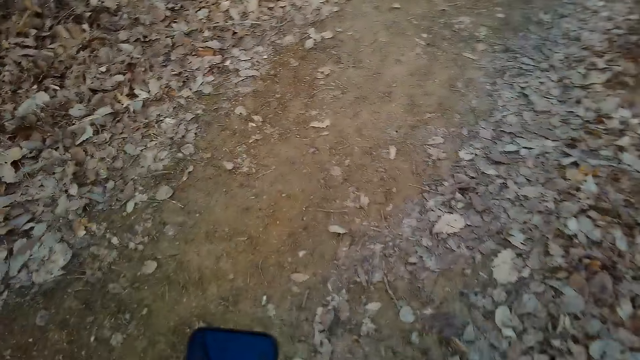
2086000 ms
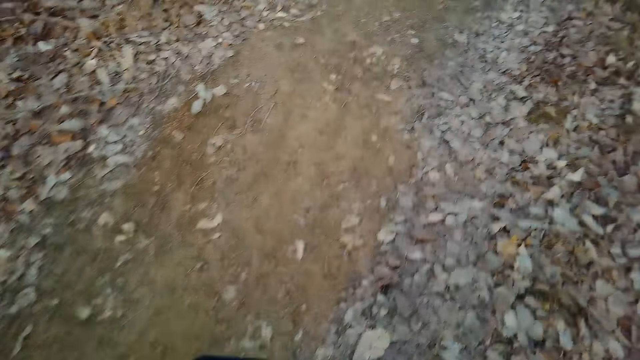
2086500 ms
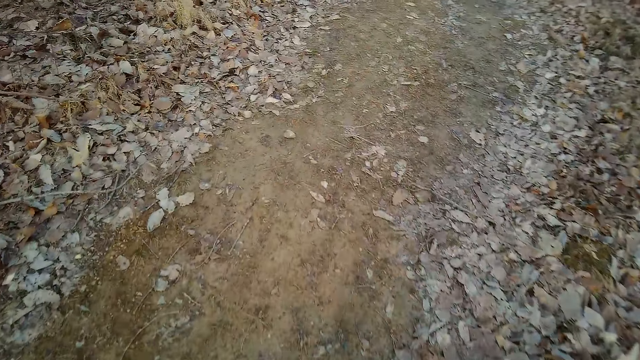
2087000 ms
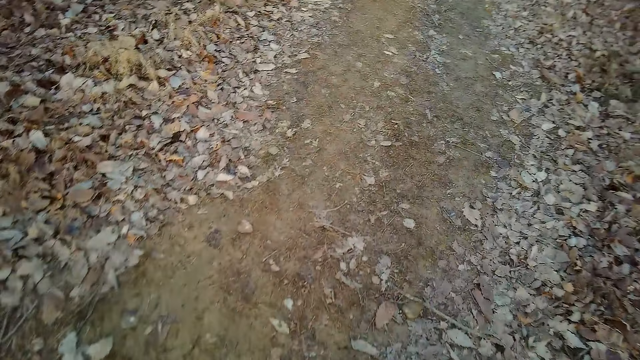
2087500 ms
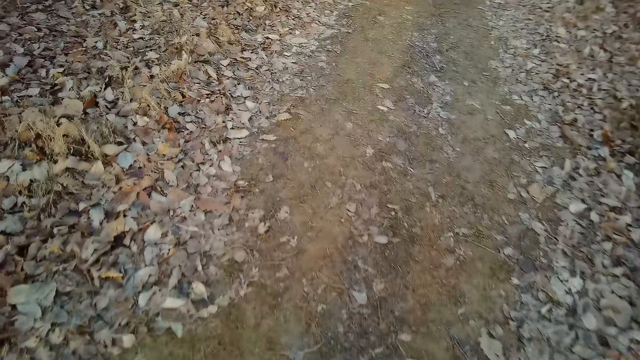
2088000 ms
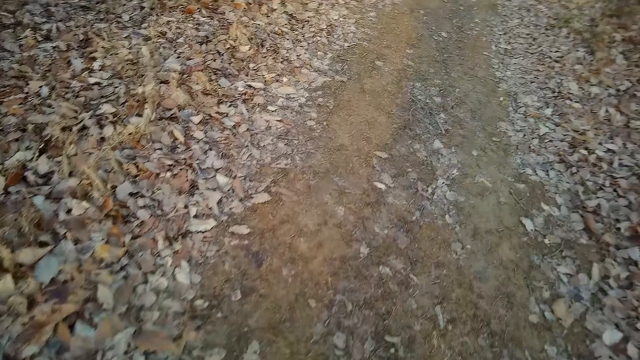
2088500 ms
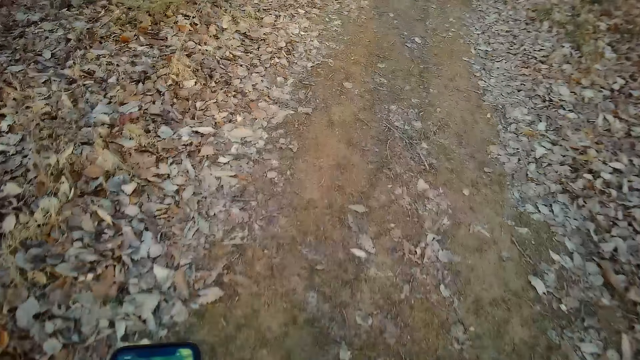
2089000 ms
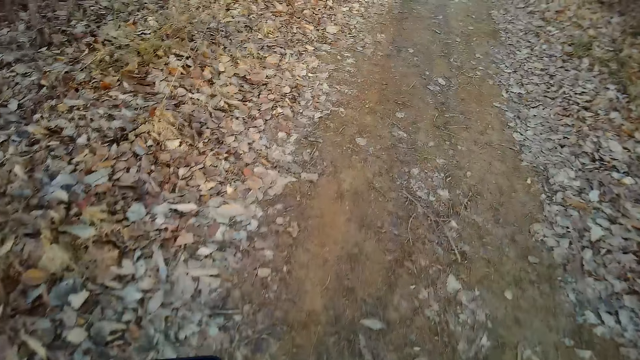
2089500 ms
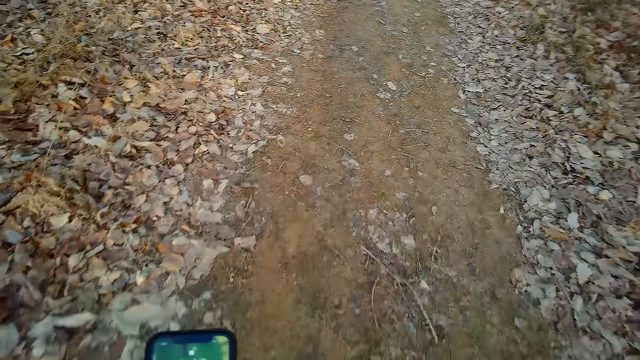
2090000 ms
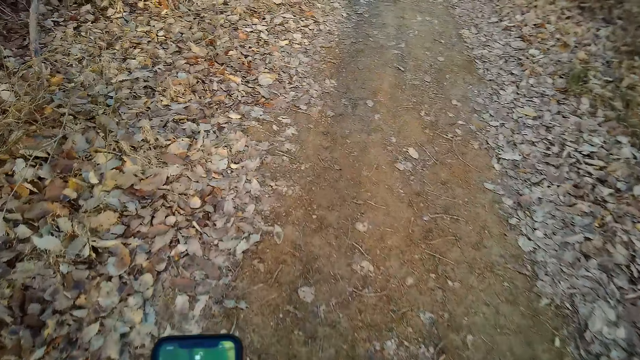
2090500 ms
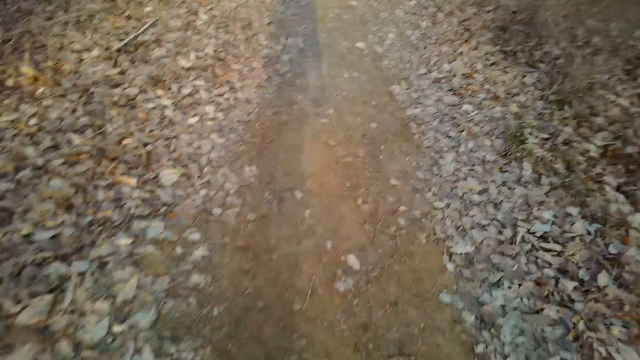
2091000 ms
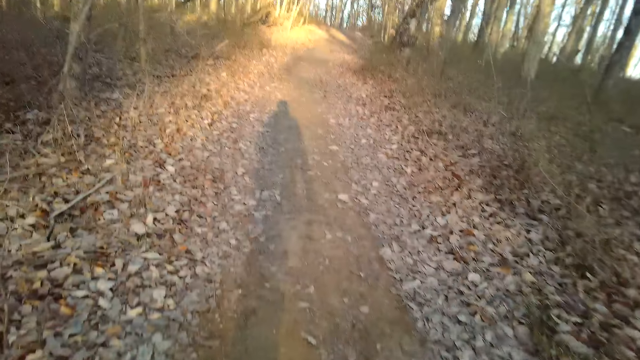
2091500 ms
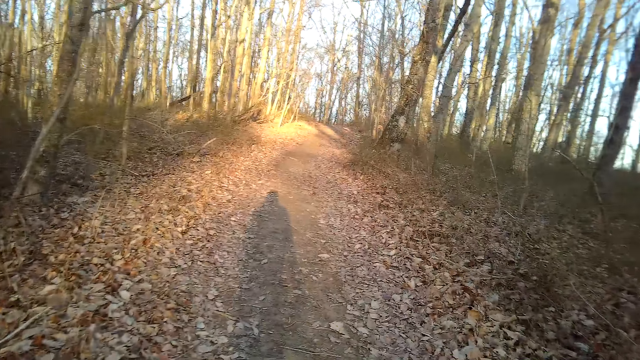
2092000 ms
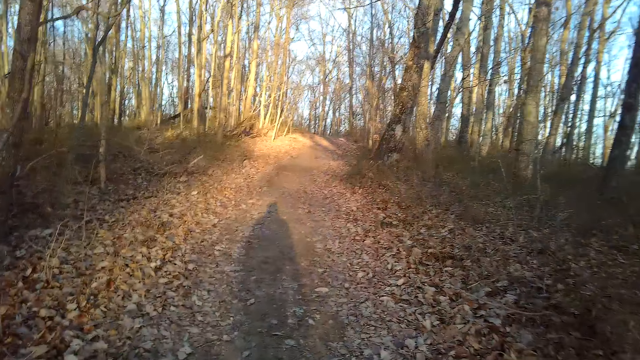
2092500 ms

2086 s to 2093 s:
The camera wearer looks around.

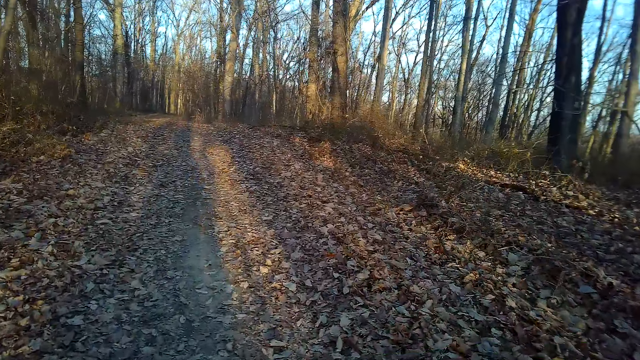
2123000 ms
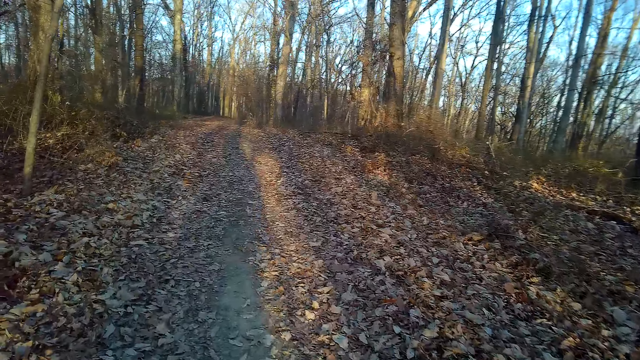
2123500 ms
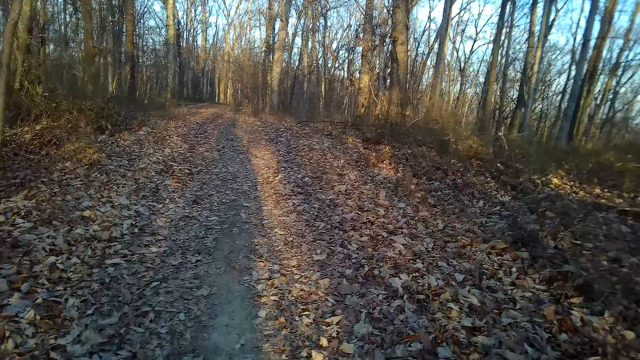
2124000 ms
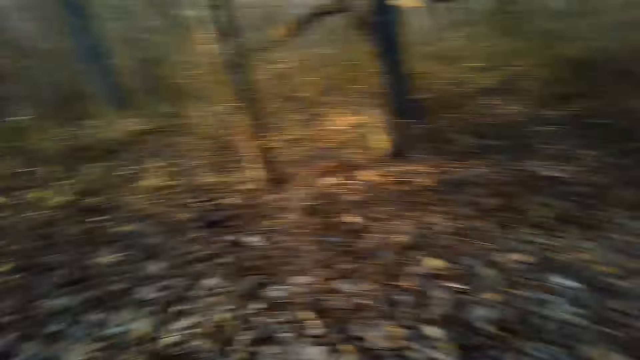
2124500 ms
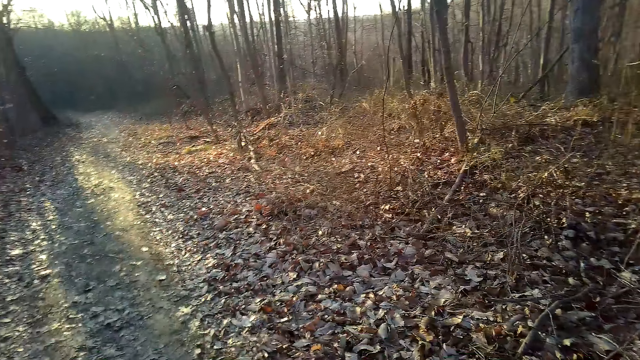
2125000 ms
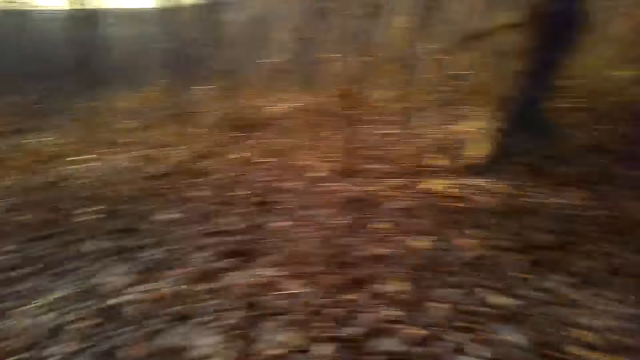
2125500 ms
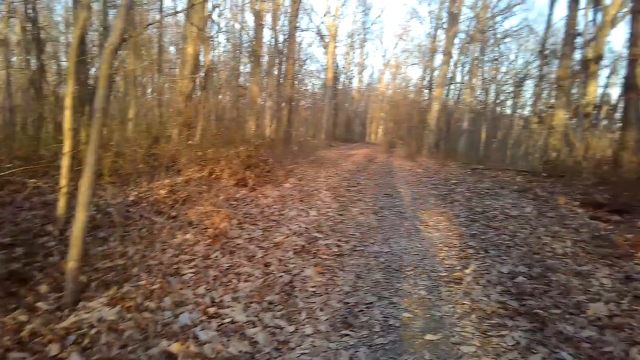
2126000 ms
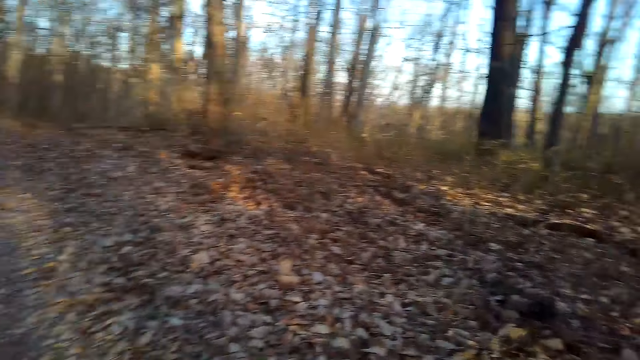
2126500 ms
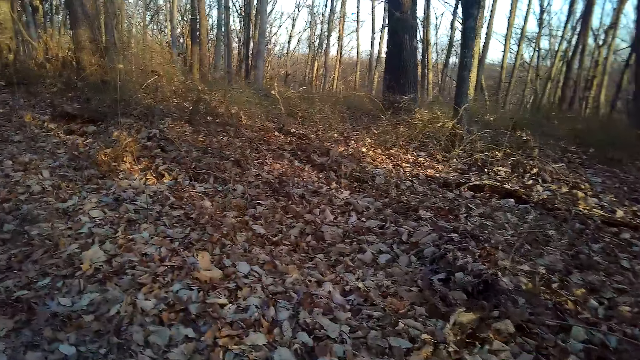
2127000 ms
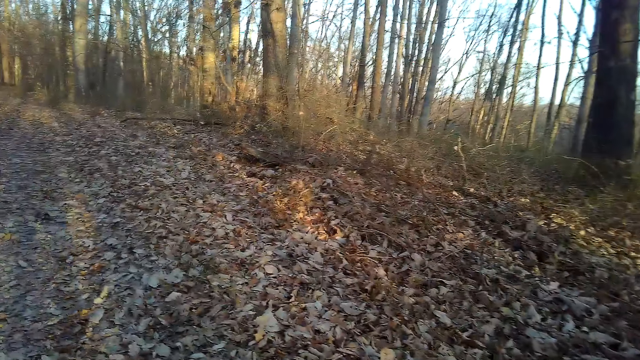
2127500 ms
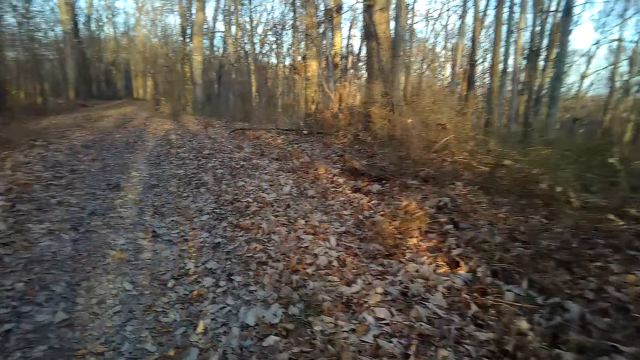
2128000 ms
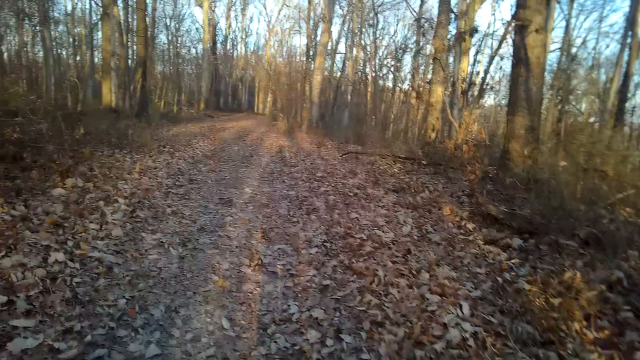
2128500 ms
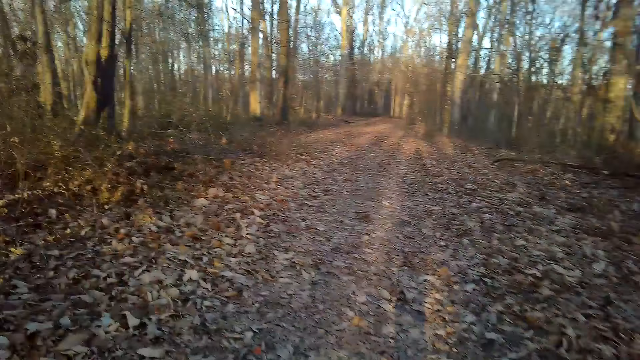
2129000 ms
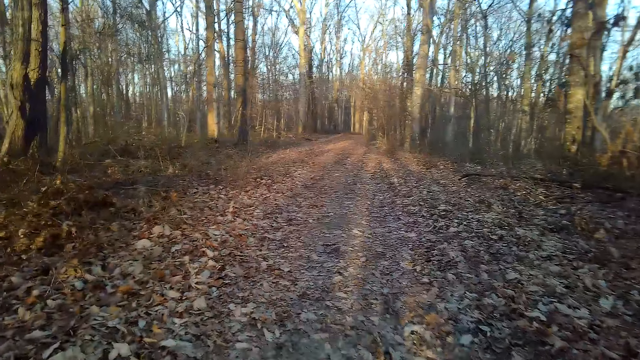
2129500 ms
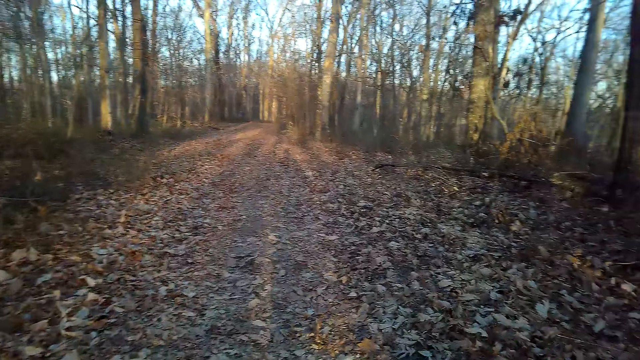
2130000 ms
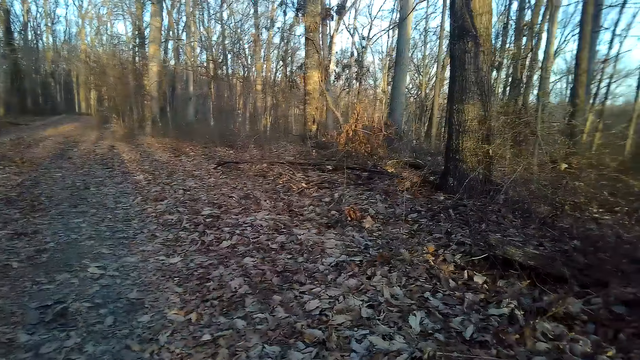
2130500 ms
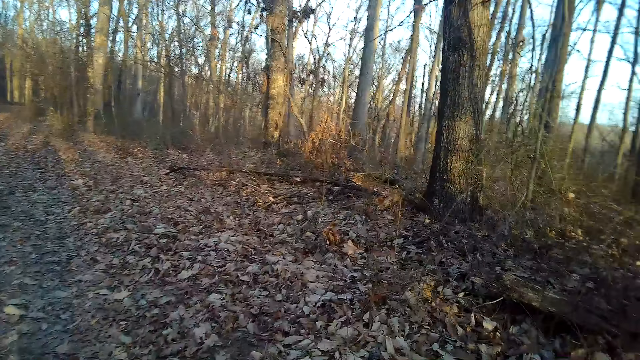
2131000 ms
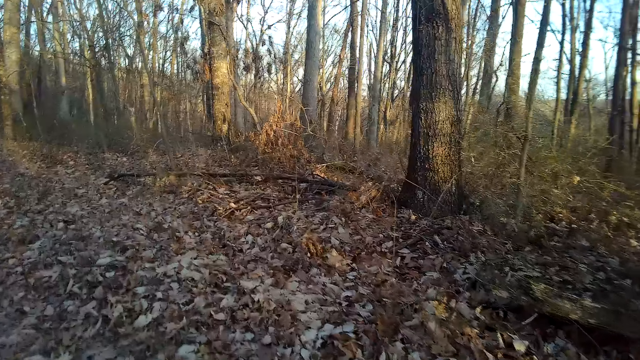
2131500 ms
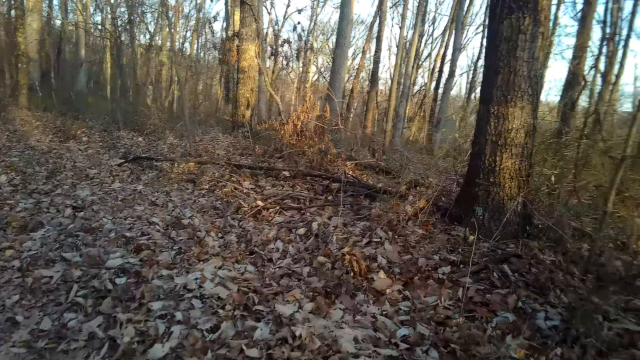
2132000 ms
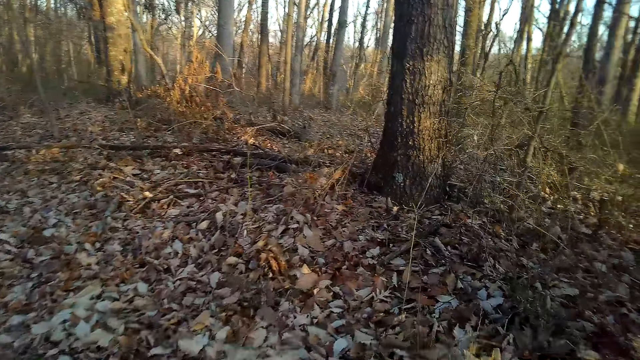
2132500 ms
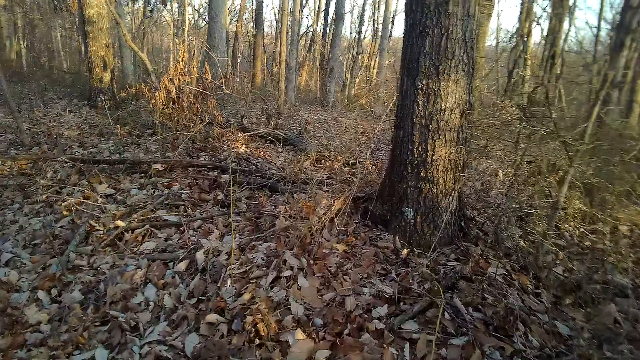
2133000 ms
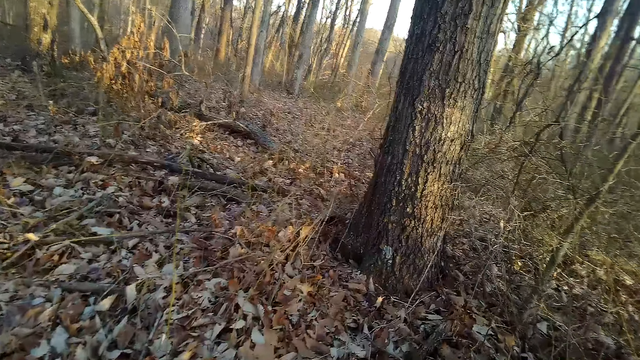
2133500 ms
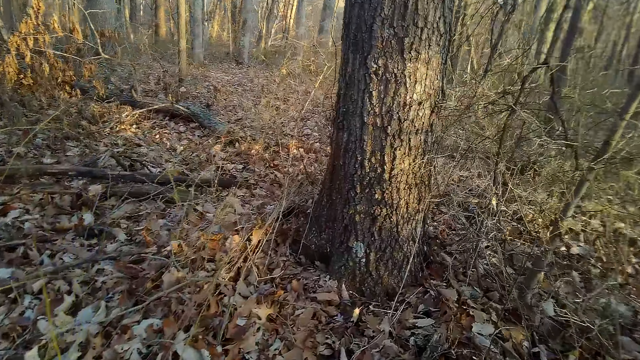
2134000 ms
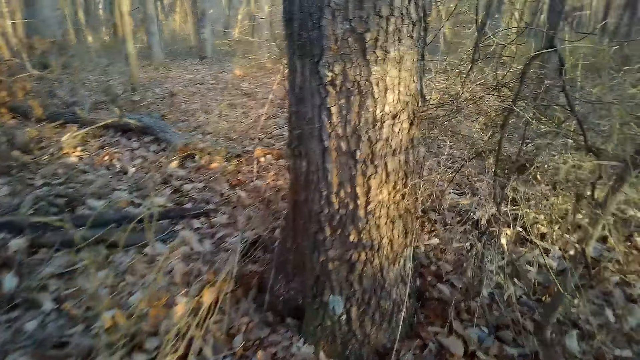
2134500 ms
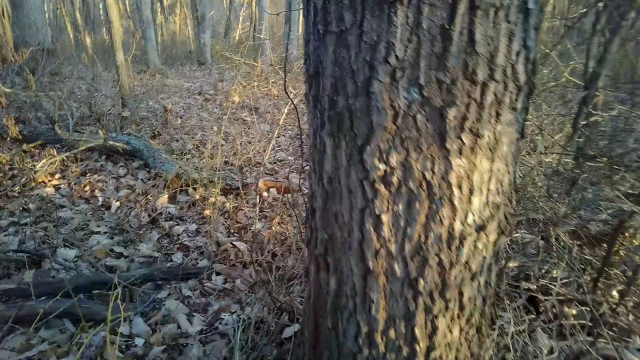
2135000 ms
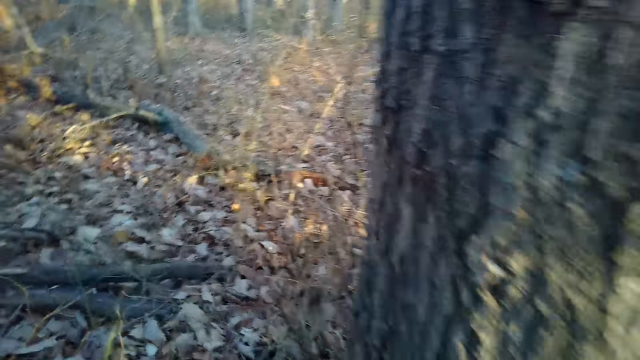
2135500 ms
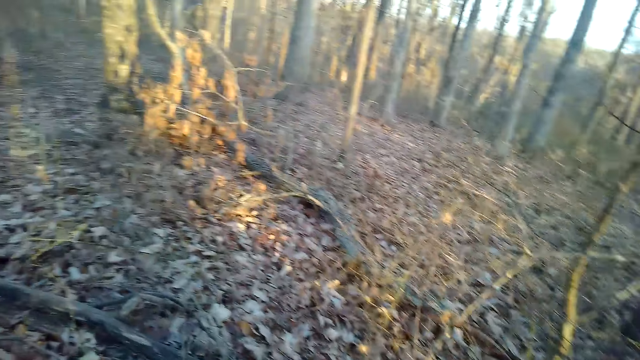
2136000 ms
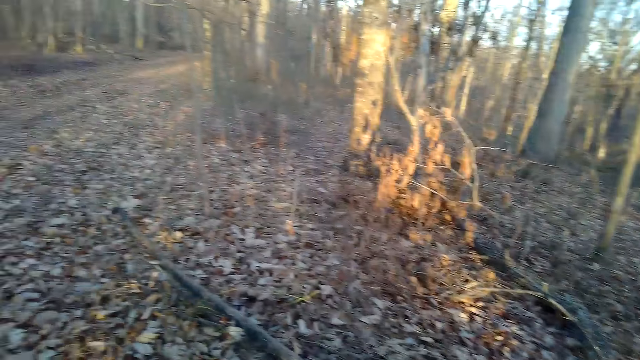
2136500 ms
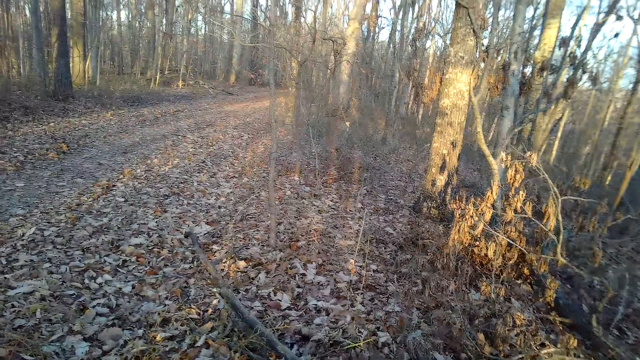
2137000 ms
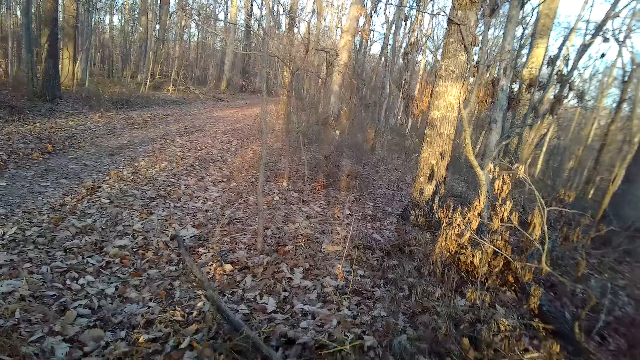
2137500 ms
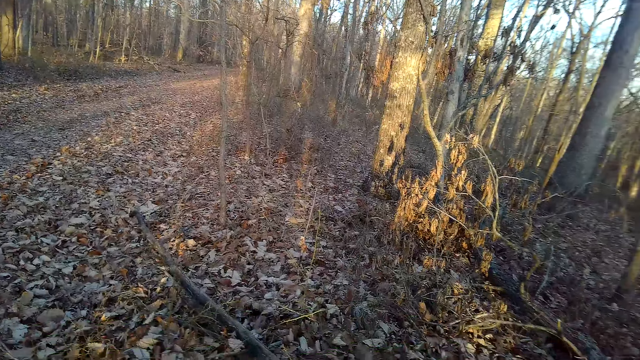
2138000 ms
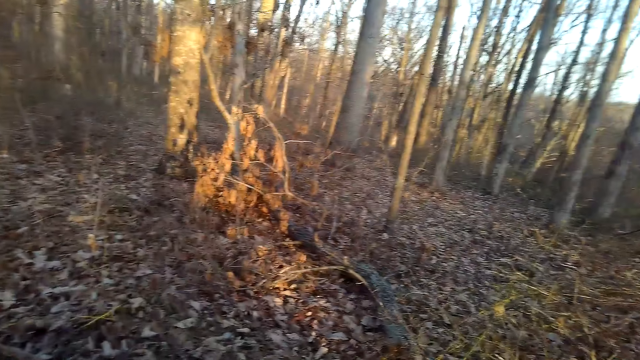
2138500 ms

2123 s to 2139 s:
The camera wearer looks around. They stand next to a tree.
